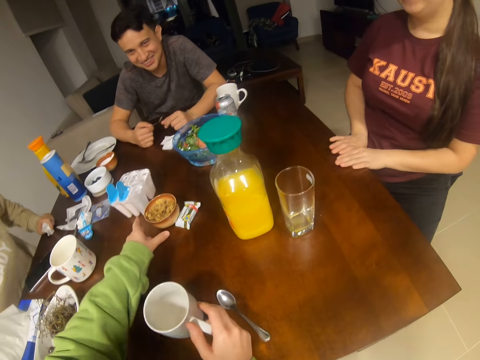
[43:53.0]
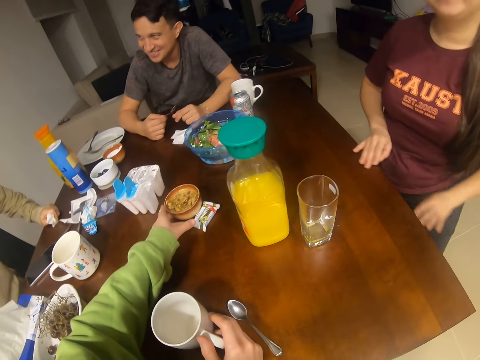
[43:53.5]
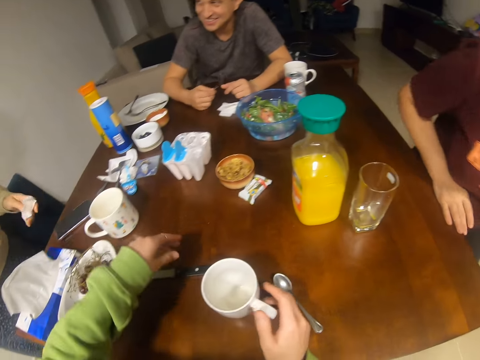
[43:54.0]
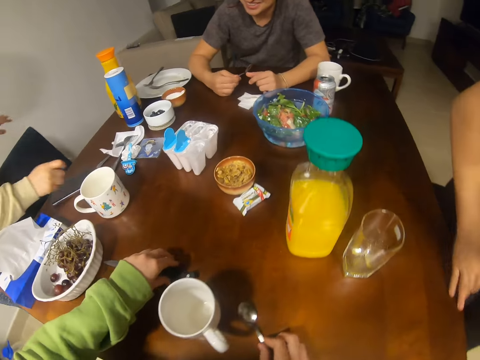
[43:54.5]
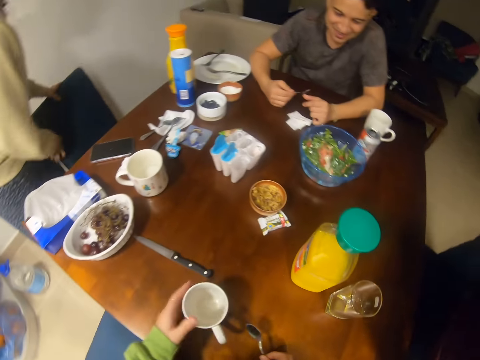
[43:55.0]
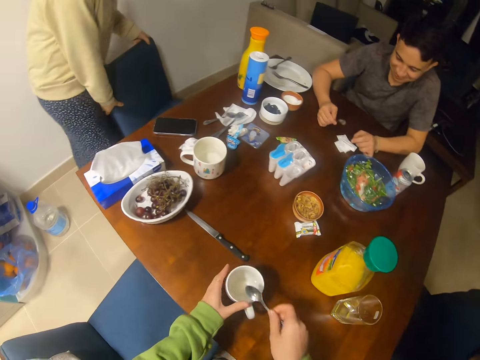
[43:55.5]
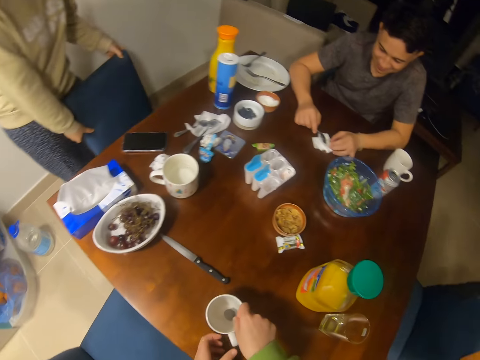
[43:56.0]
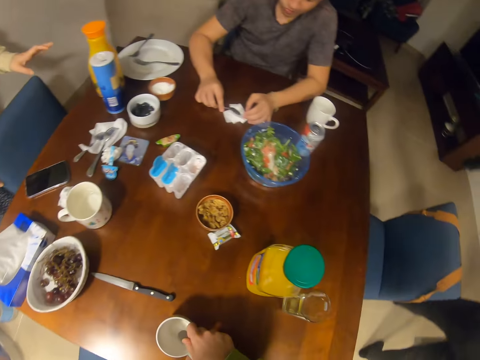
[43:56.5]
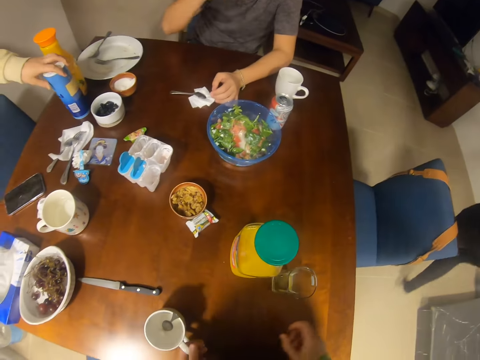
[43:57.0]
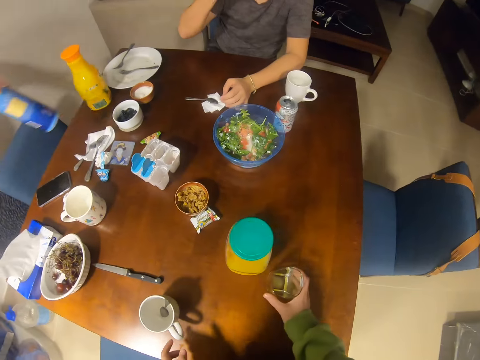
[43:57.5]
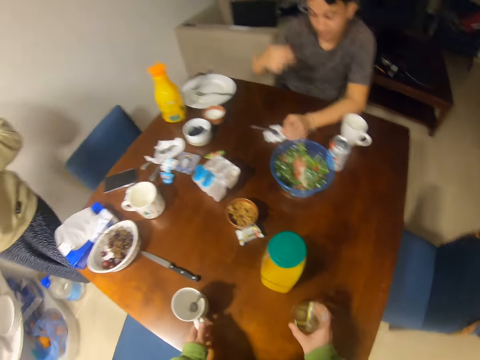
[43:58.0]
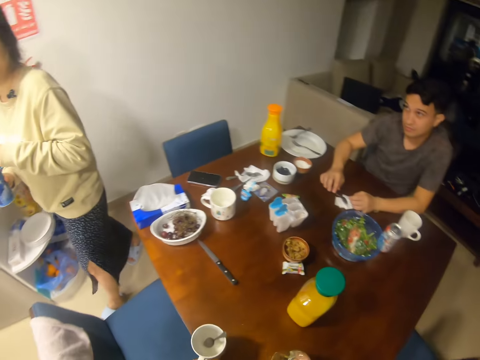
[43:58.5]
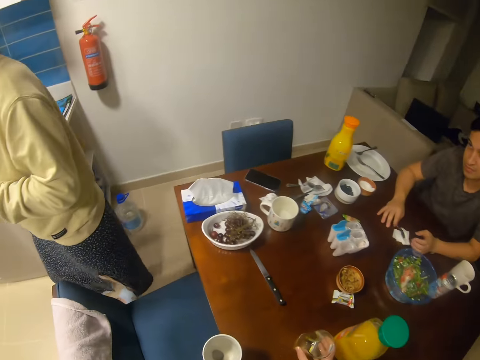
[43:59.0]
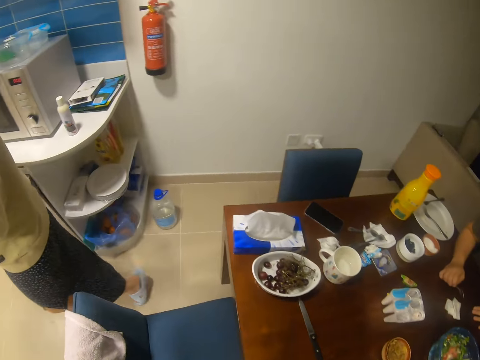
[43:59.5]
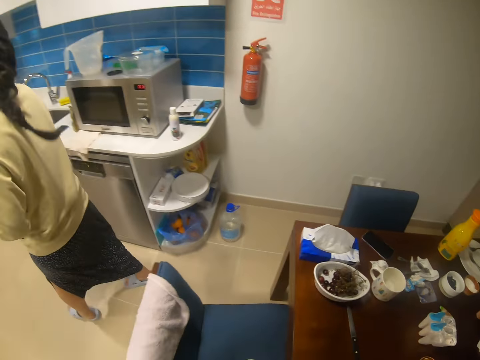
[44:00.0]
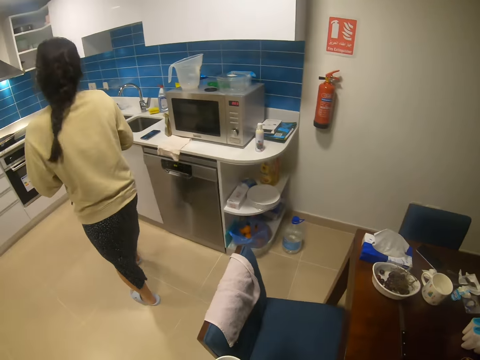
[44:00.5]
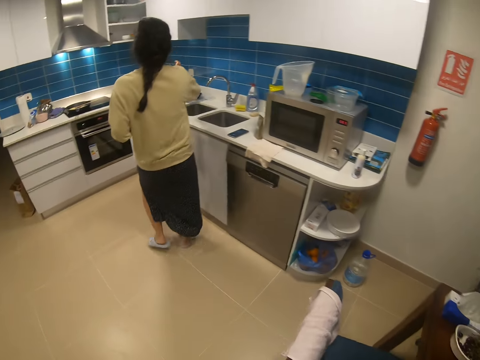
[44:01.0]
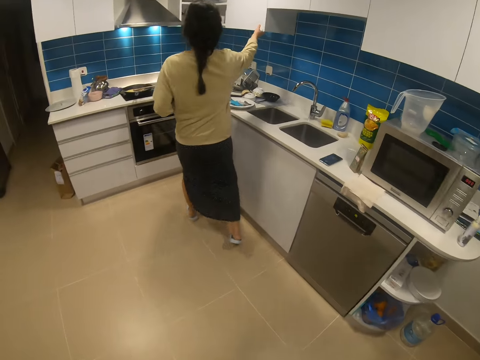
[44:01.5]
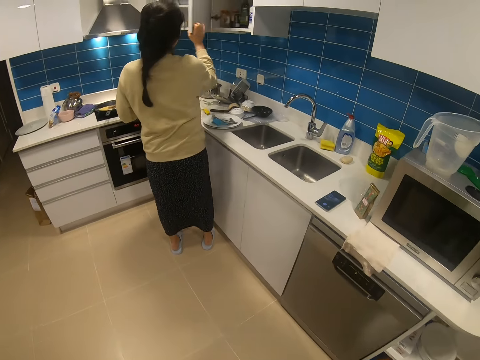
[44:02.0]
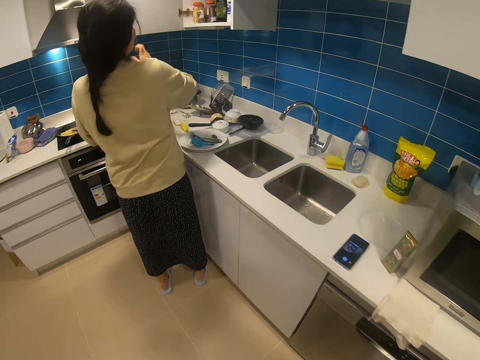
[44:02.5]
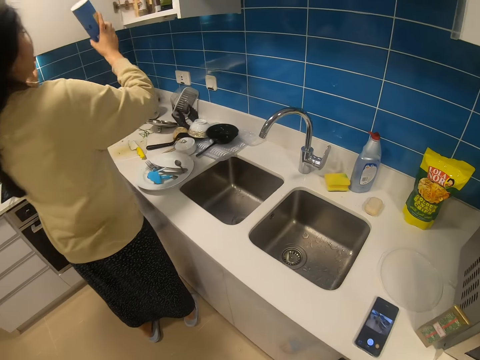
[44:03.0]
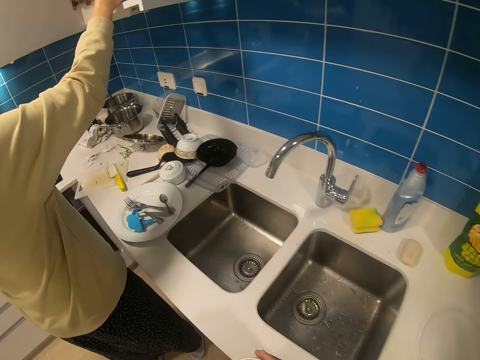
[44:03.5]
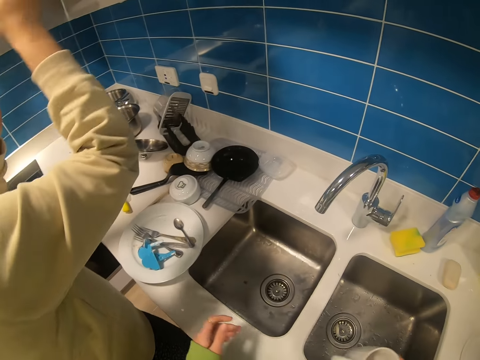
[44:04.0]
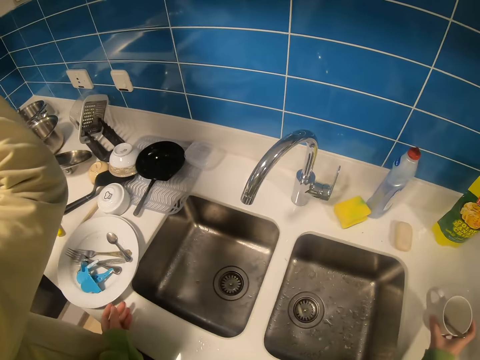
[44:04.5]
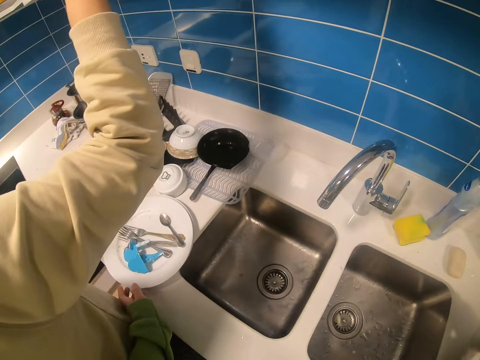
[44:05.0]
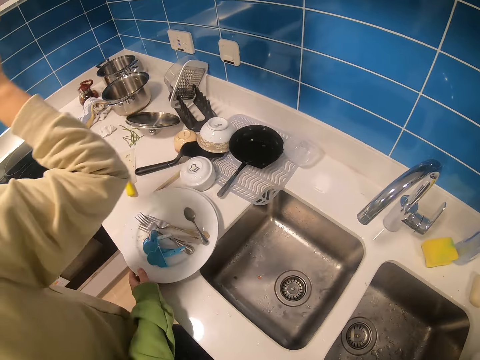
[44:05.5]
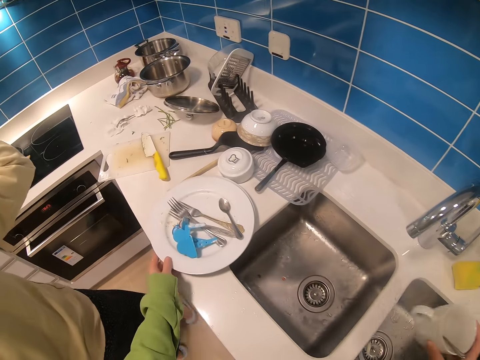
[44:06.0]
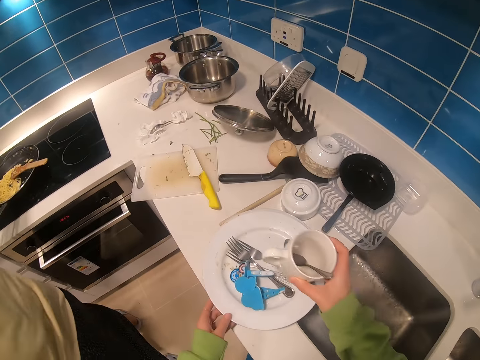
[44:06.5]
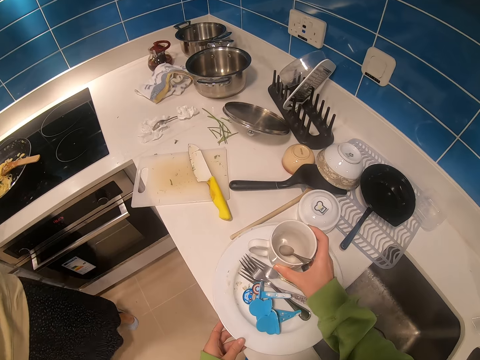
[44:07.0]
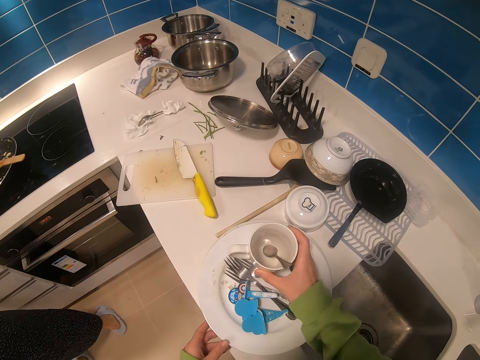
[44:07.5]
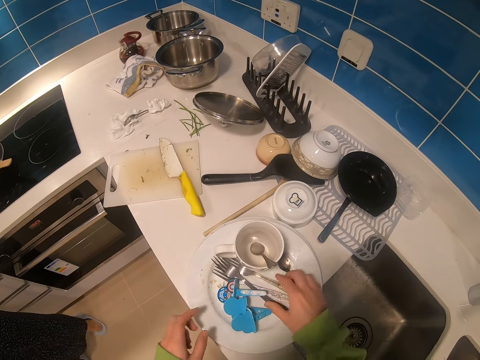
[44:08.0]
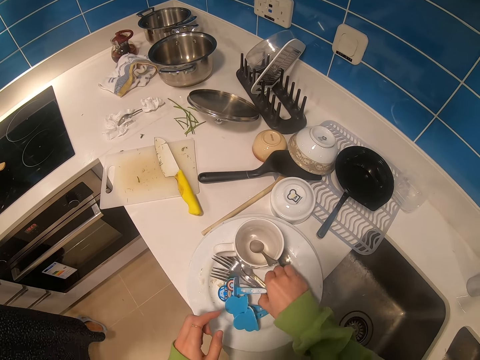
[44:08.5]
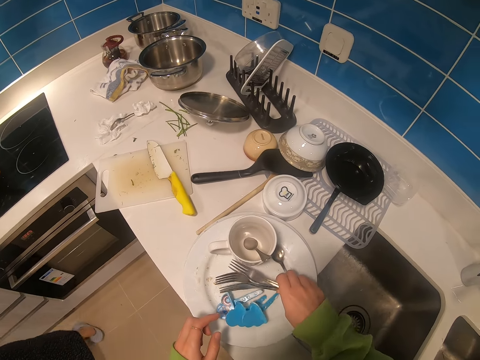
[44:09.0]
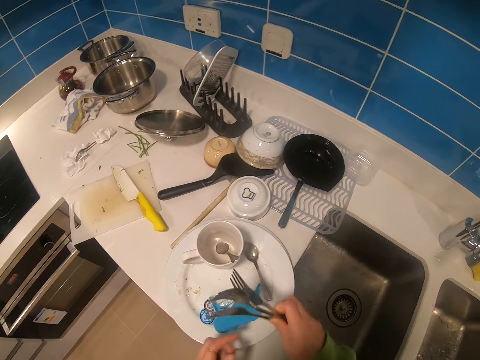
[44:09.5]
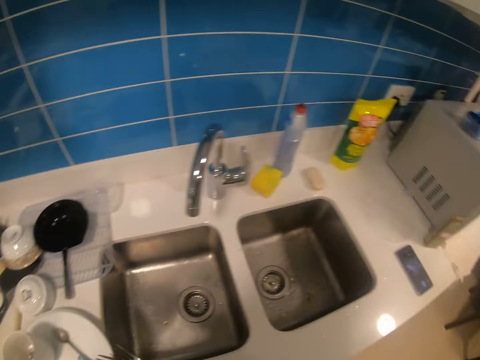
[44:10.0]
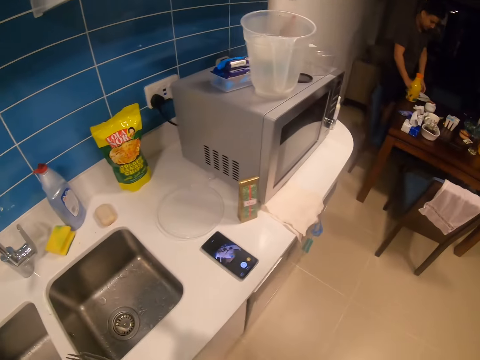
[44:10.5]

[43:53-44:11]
A man laughs with a woman. The woman stands up. The camera wearer moves a dish. Another woman stands up. The camera wearer picks up a spoon, holds a cup and puts the spoon in the cup. The first woman pushes the chair. The camera wearer picks up a glass. The first woman walks towards the sink. The camera wearer walks towards the sink. The first woman opens a cupboard and puts something in the cupboard. The camera wearer puts the glass on the sink top. They place the cup on a plate. They pick up a glass. They pick up some forks.

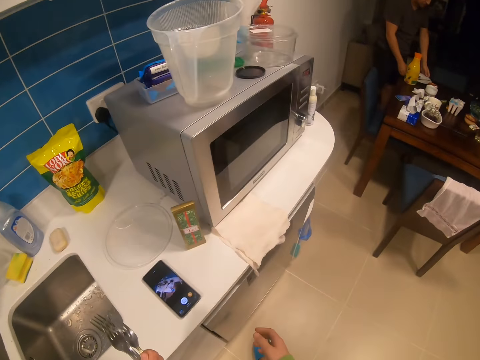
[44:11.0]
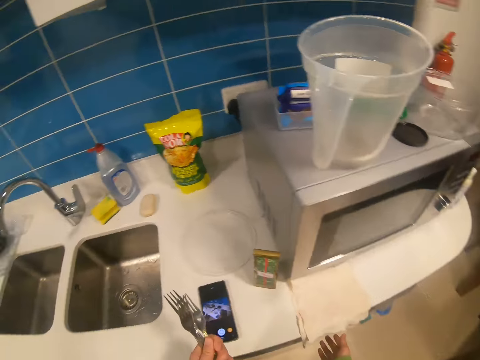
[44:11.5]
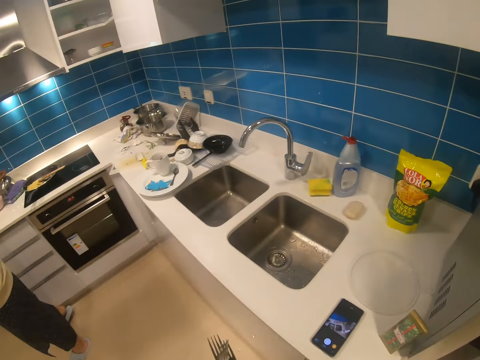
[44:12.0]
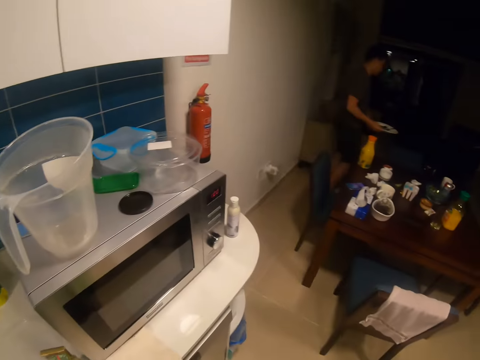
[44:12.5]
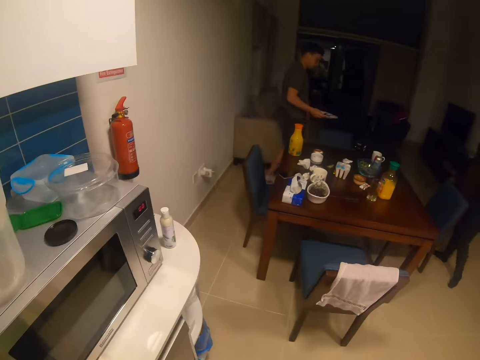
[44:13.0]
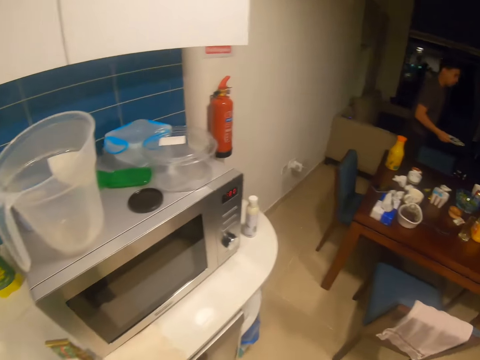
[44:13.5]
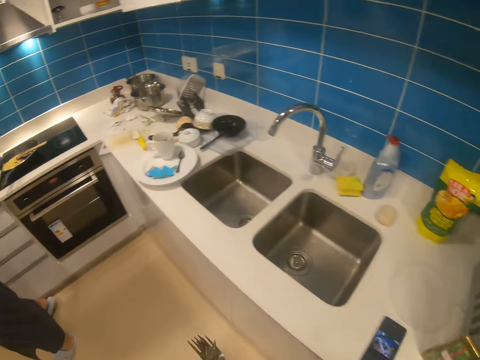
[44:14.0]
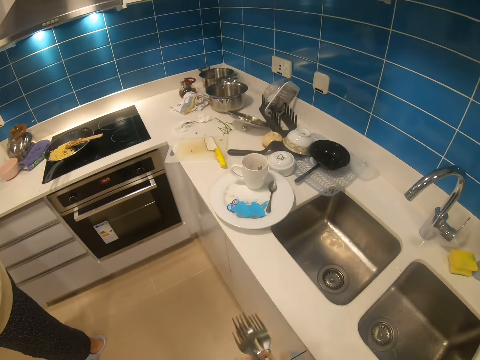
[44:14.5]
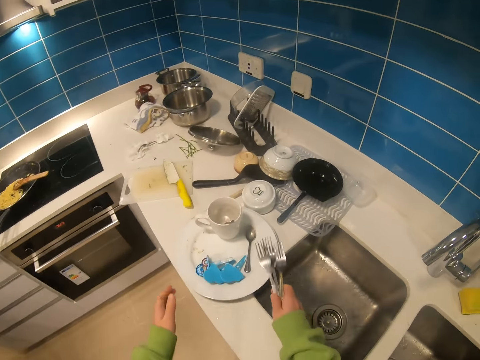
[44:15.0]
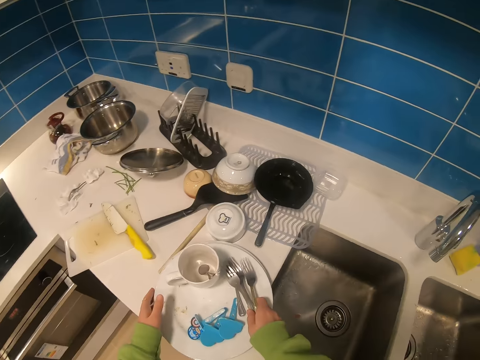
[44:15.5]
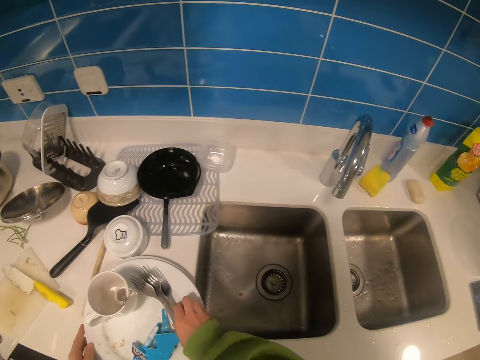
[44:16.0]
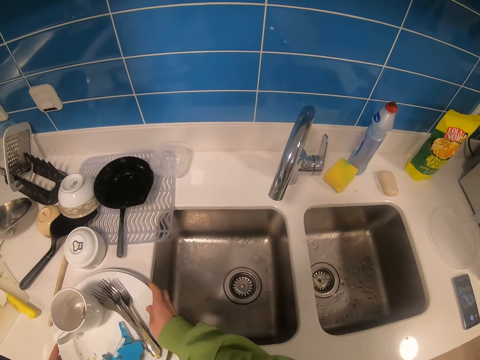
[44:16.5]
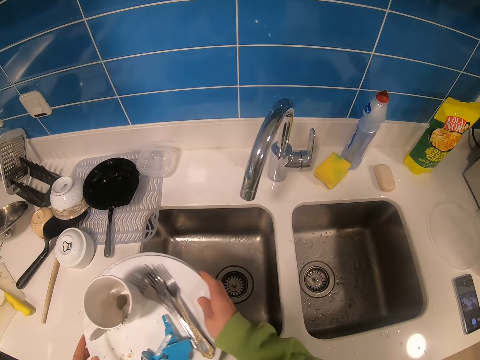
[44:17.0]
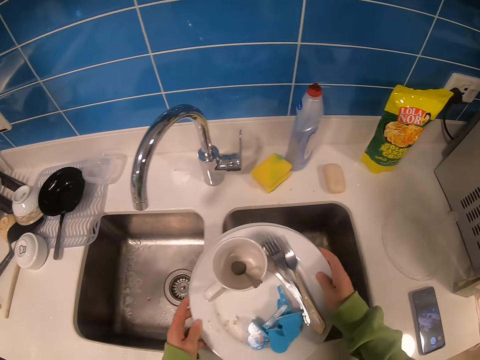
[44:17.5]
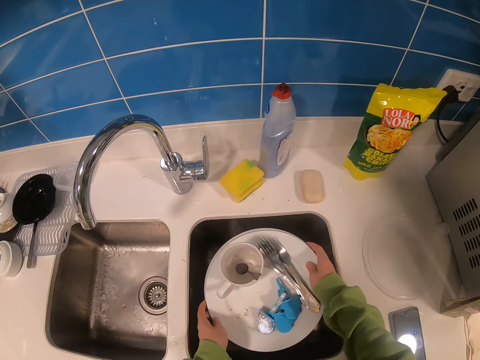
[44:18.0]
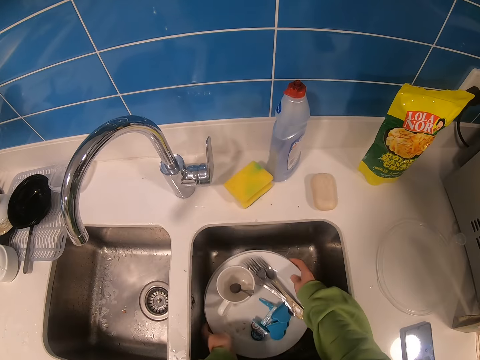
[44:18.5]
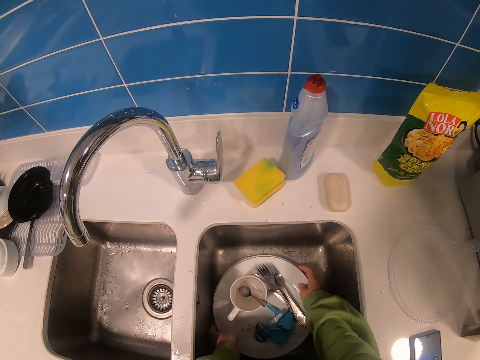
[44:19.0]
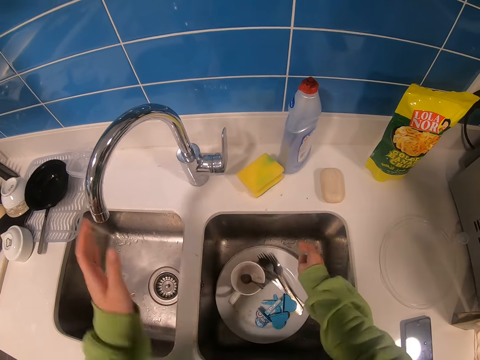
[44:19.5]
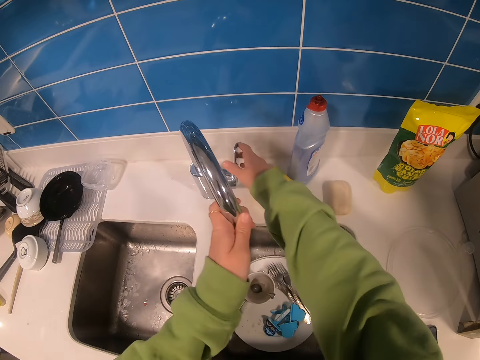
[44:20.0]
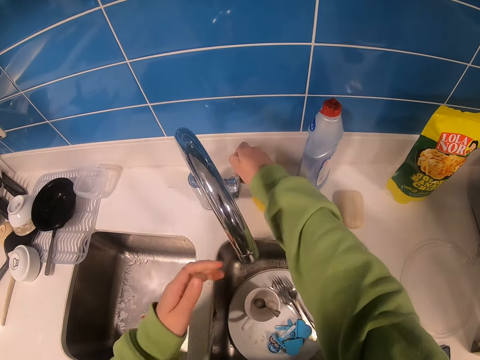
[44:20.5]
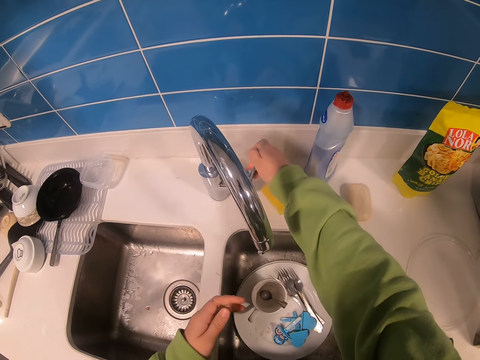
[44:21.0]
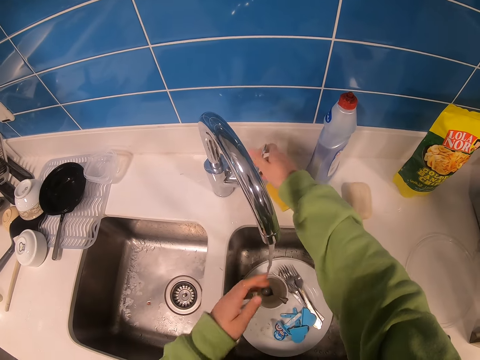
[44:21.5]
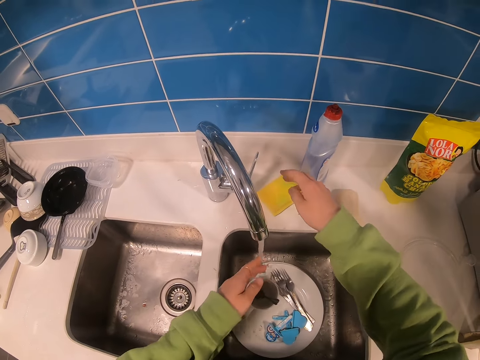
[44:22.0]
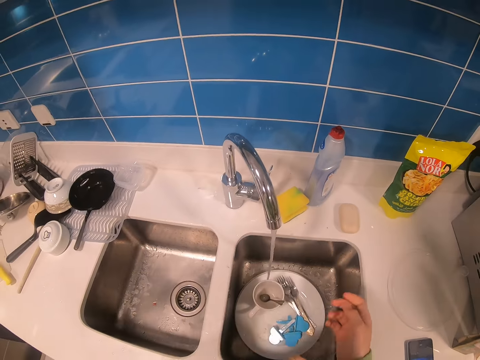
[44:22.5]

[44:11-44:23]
The camera wearer walks. They talk to a man. They turn. They place the forks back on the plate. They pick up the plates and put the plates in the sink. They hold the sink. They open the tap. They rinse the left hand.
